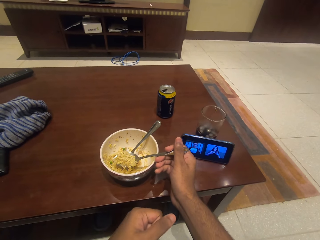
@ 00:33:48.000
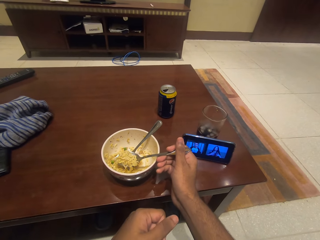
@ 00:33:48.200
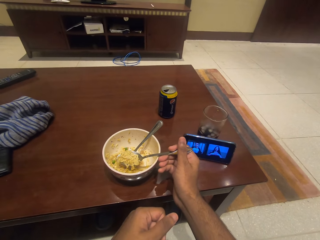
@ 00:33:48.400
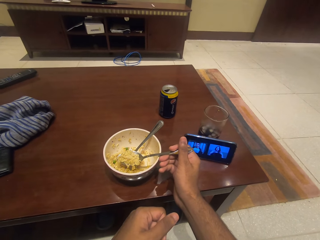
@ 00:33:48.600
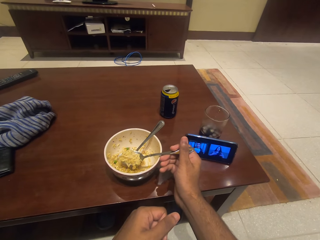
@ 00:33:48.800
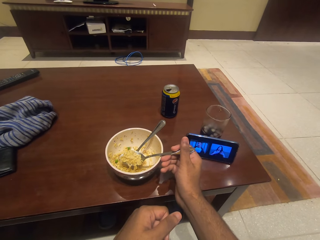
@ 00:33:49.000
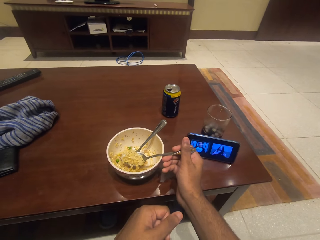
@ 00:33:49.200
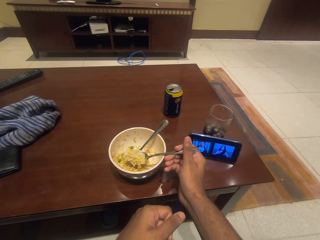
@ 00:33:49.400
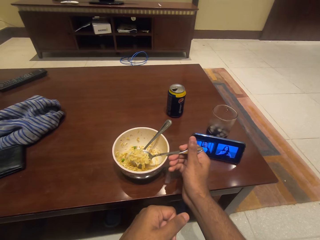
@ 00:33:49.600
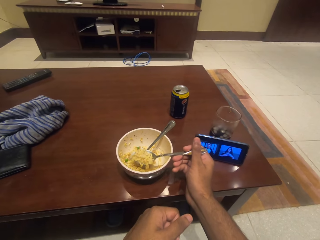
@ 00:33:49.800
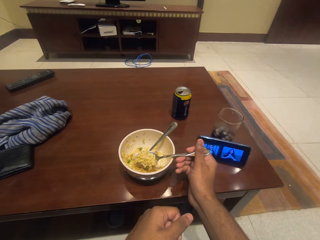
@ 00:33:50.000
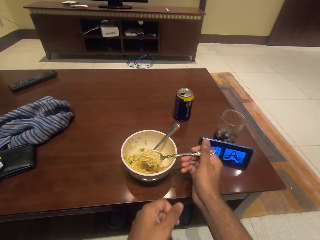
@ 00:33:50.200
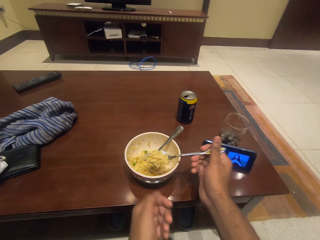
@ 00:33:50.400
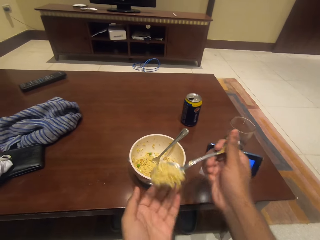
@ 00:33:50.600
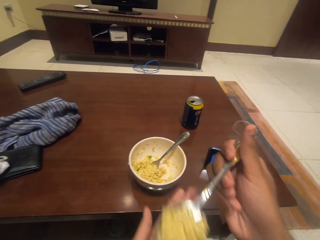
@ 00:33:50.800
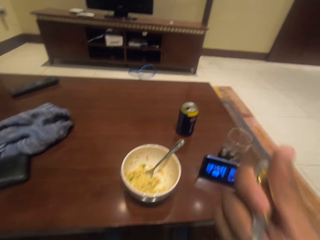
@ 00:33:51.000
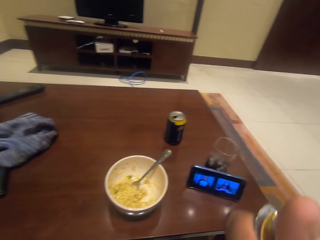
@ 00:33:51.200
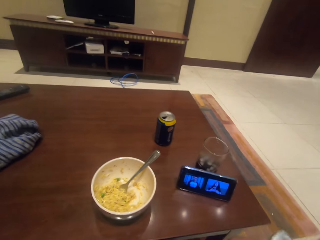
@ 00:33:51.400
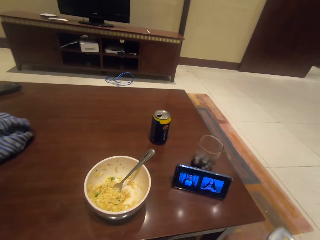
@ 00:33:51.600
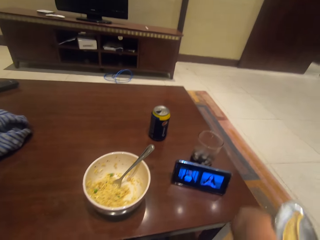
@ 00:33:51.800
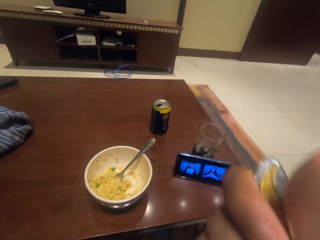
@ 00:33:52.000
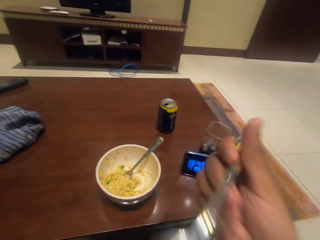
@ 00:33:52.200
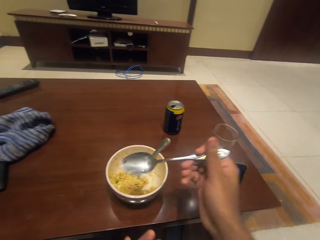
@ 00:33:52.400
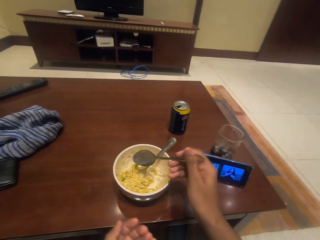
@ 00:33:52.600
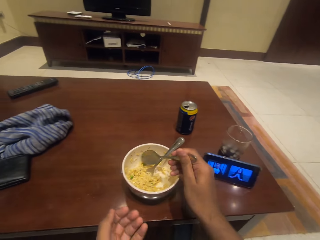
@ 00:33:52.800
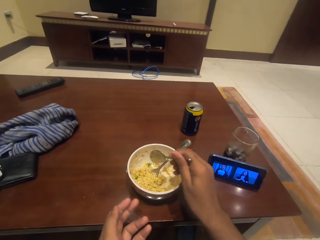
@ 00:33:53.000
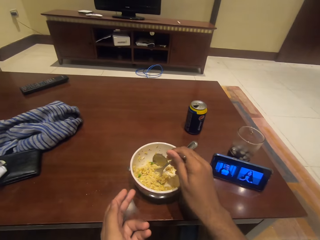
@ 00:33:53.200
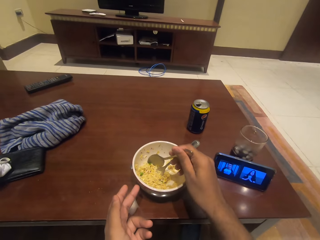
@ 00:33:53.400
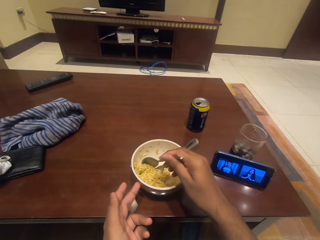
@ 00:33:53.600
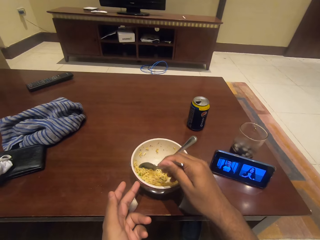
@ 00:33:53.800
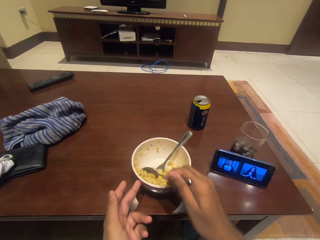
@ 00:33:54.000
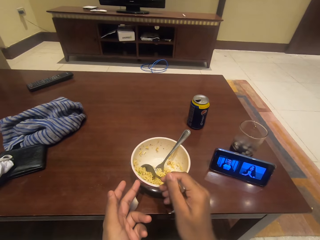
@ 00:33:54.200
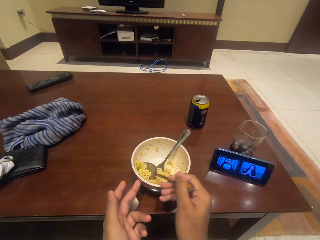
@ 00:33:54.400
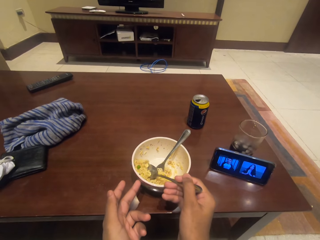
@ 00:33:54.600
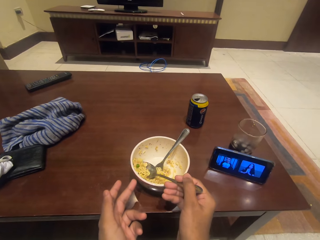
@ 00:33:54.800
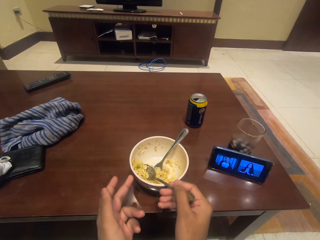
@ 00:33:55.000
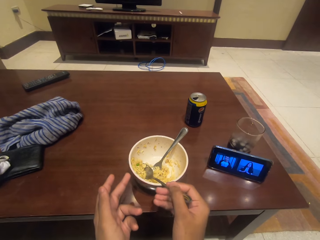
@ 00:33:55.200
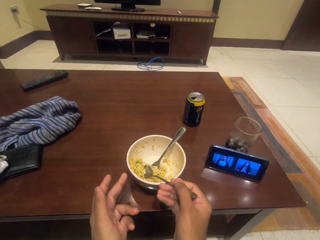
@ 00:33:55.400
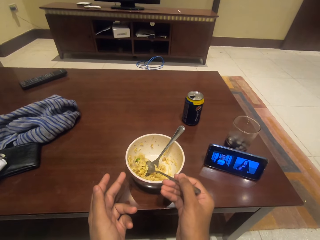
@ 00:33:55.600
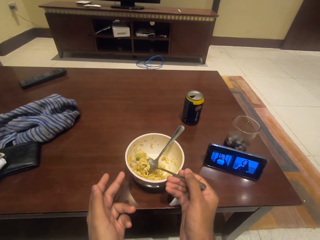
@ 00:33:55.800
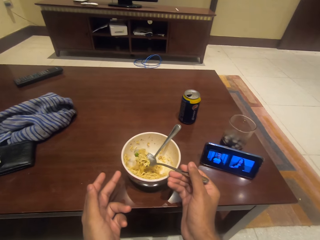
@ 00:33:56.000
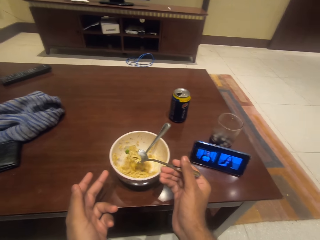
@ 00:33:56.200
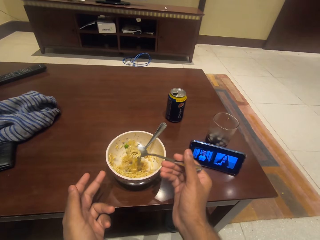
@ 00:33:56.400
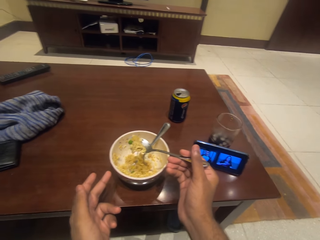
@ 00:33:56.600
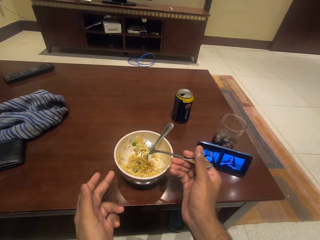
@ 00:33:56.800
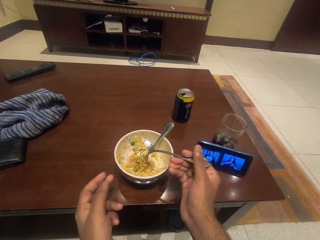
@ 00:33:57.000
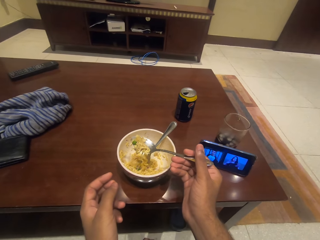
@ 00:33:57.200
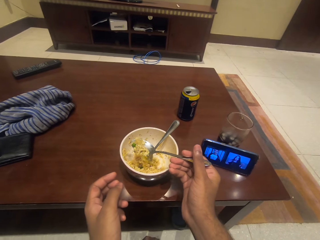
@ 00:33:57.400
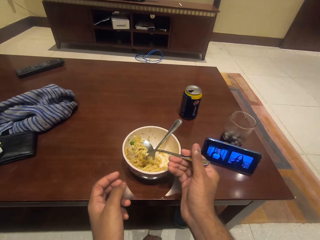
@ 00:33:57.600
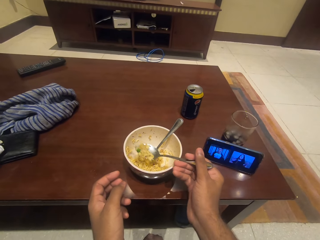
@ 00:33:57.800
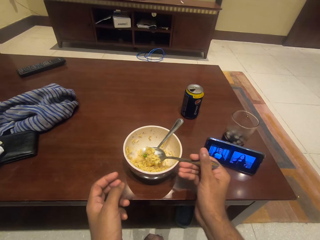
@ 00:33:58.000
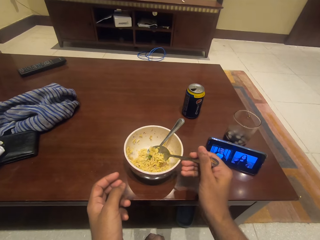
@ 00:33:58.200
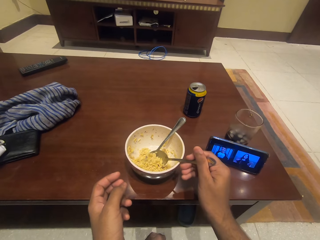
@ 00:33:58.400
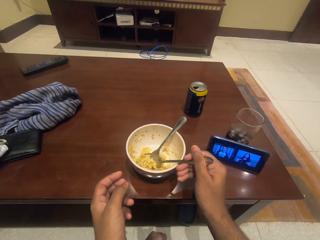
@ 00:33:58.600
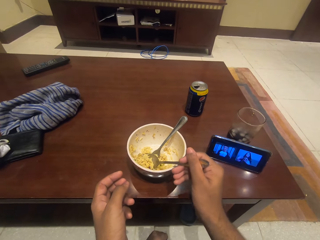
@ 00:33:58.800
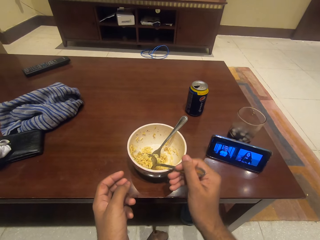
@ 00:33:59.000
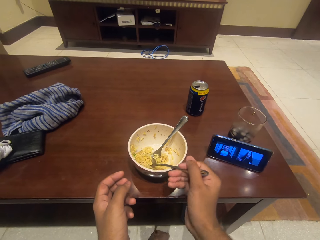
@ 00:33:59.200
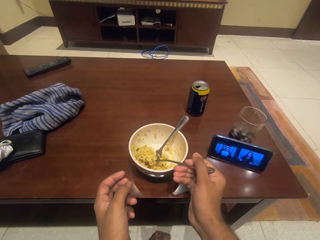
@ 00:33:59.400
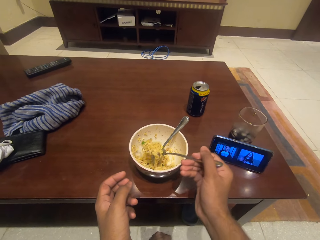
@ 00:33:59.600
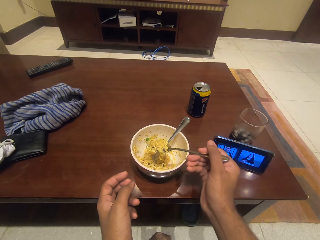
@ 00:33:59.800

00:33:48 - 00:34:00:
The camera wearer eats the food. They scoop the food with the spoon.

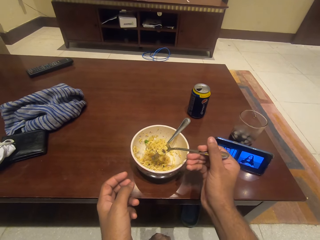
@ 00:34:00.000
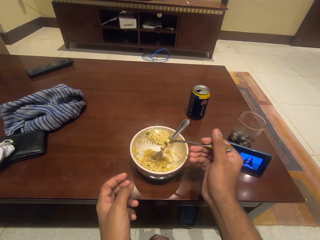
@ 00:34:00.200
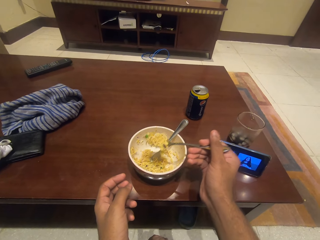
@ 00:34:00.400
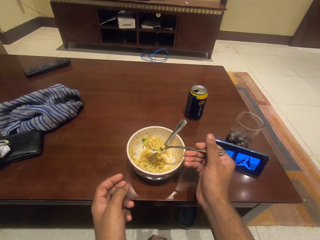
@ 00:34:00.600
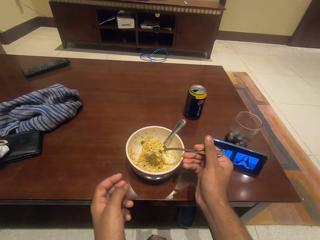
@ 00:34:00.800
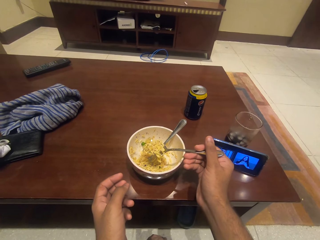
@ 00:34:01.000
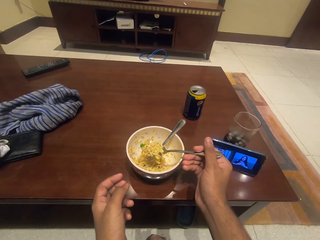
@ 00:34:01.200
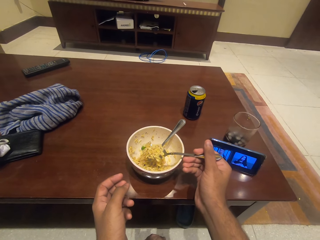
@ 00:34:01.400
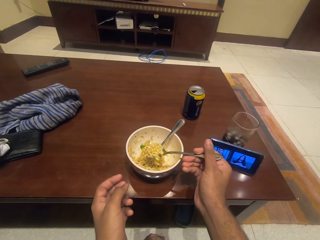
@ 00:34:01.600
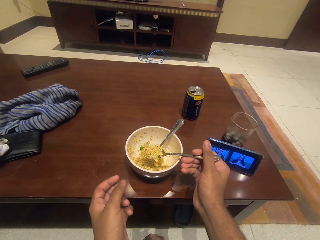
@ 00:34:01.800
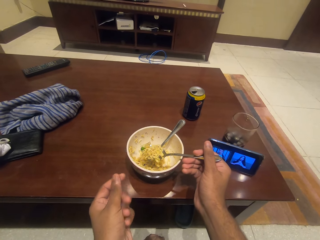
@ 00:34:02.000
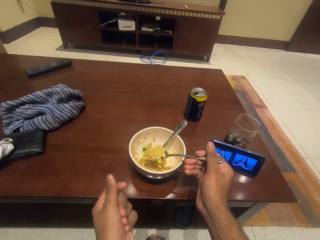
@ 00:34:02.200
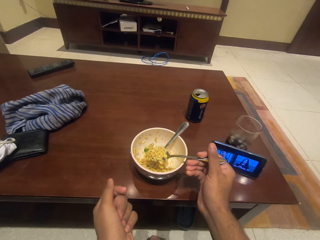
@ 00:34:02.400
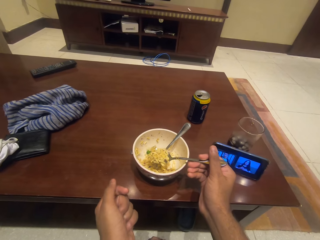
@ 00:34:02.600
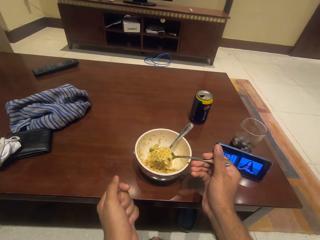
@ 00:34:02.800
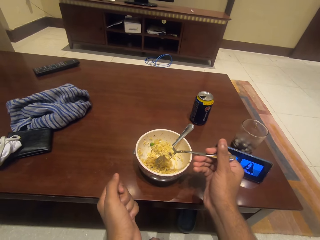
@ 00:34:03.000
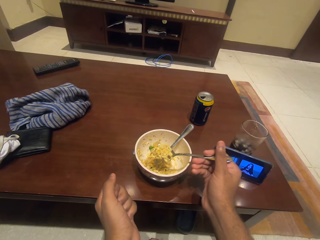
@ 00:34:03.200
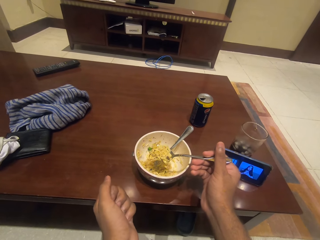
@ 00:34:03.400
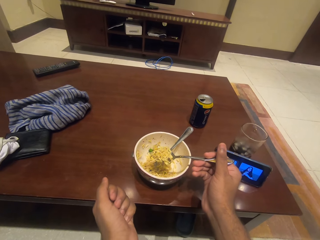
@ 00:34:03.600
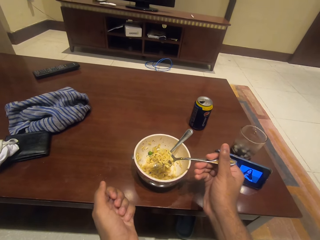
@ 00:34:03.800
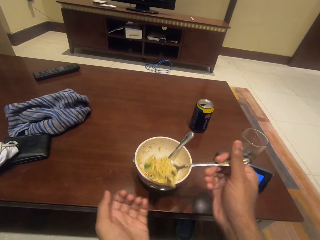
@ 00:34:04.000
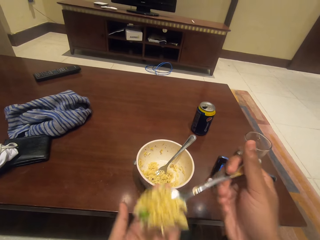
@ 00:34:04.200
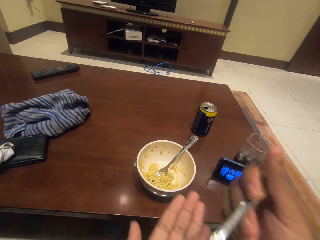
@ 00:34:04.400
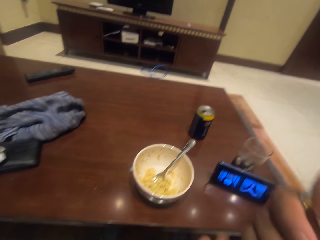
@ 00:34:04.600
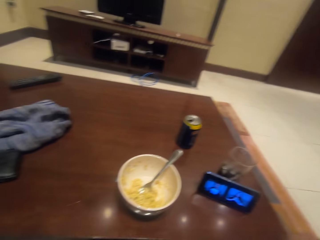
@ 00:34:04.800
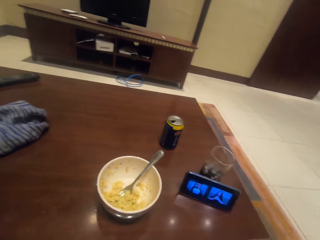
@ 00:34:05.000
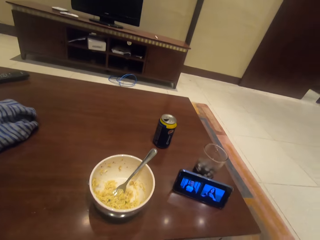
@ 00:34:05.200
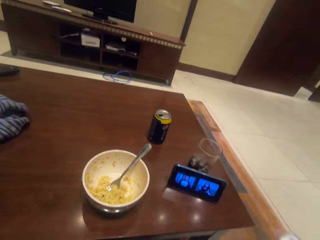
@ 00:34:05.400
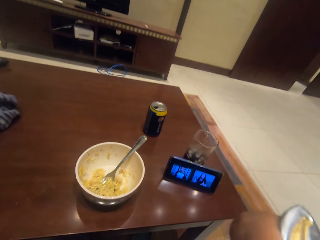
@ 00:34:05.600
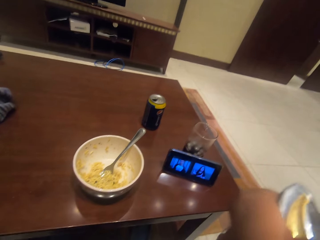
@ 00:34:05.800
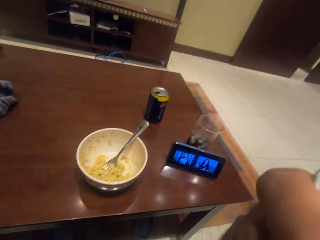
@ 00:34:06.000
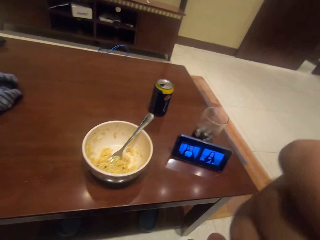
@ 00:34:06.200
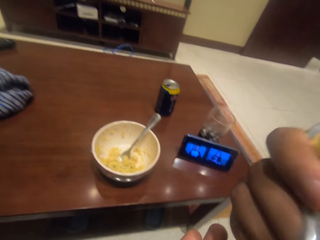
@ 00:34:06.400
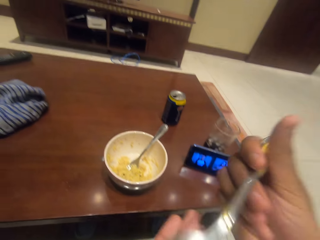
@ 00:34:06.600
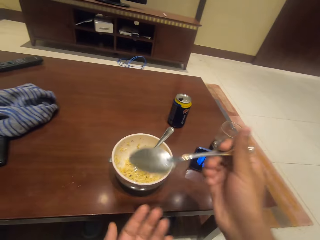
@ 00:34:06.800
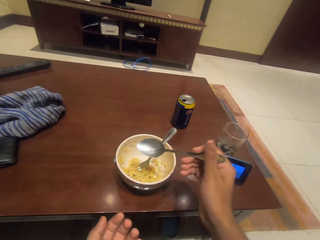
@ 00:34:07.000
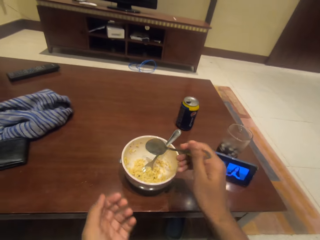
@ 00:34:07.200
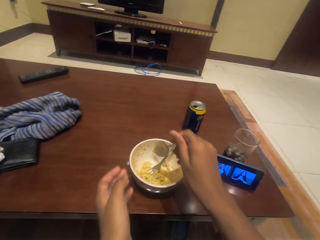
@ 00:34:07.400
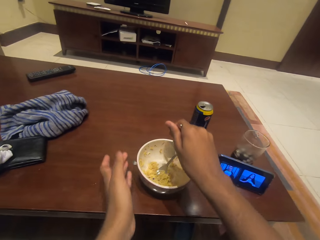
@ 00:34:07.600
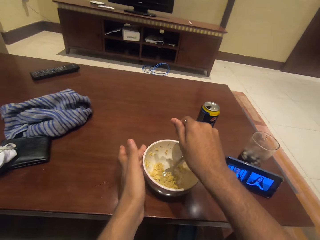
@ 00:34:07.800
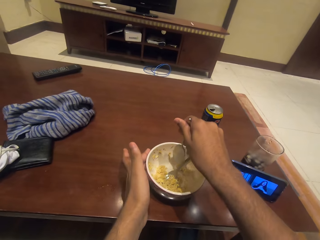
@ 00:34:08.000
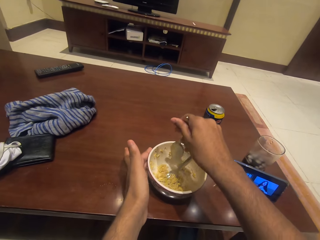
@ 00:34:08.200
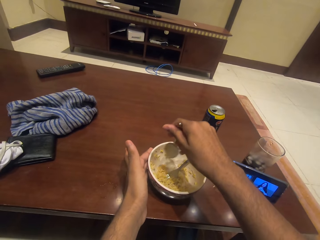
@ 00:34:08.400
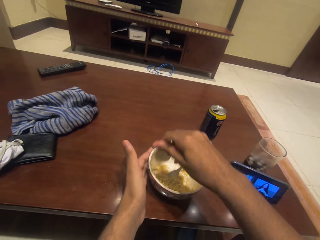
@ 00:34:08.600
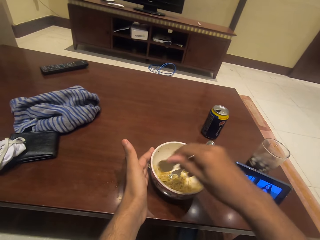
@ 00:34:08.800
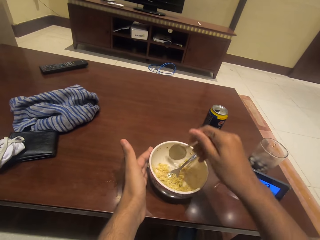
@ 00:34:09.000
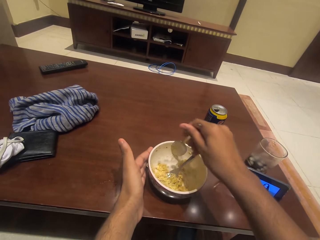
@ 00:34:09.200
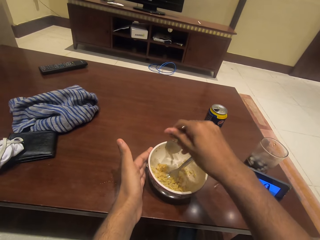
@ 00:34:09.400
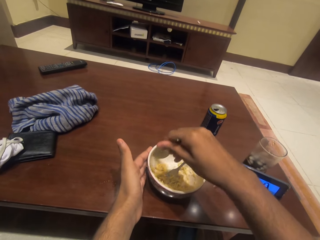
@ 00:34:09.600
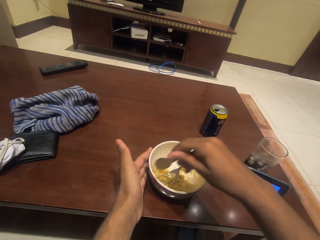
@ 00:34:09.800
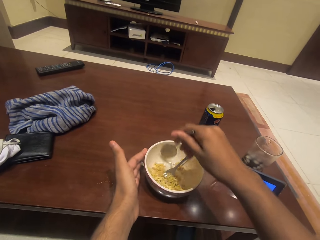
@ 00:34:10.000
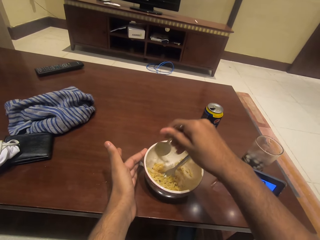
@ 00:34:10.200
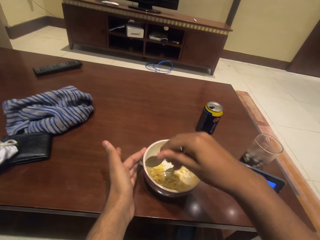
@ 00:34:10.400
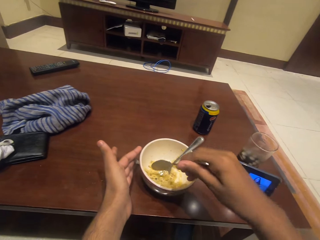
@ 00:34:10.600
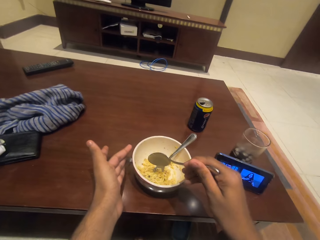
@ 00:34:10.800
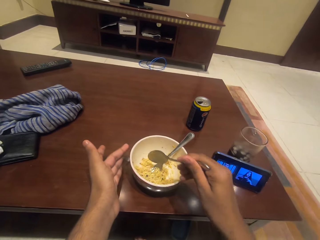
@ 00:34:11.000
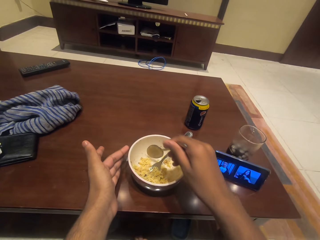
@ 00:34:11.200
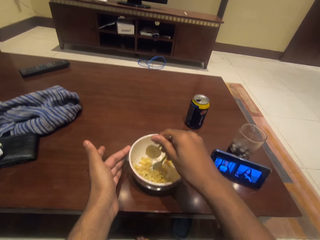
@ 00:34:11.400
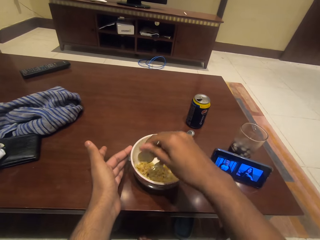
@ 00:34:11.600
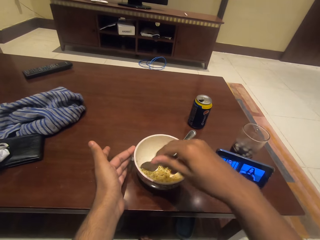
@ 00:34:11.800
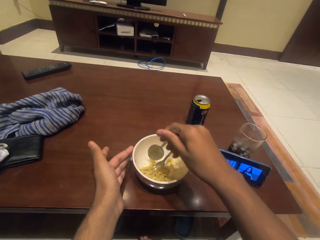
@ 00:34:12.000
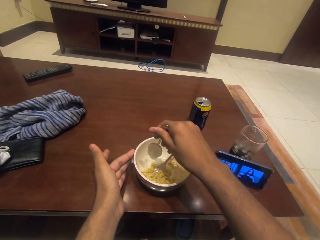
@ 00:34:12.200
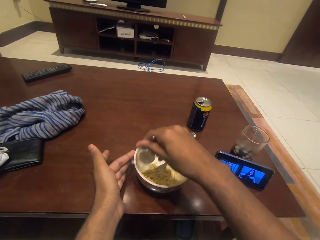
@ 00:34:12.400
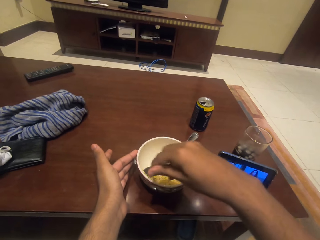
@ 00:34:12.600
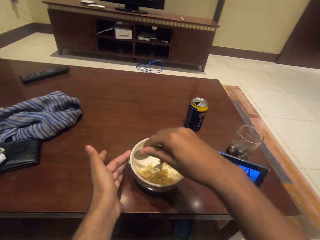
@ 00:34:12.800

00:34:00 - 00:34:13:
The camera wearer eats the food. They gather the noodles together.
